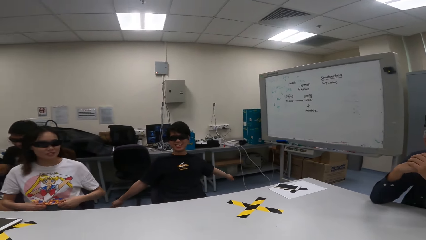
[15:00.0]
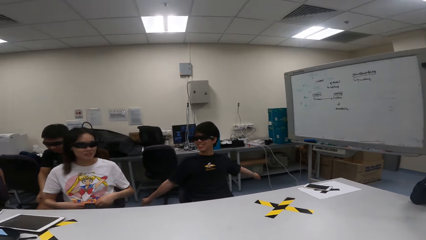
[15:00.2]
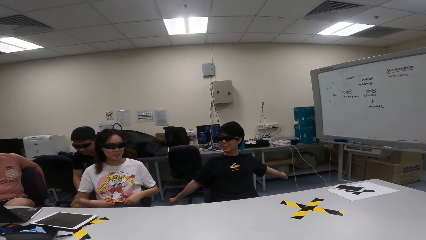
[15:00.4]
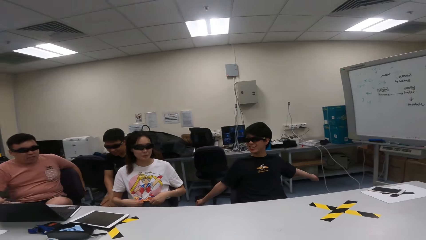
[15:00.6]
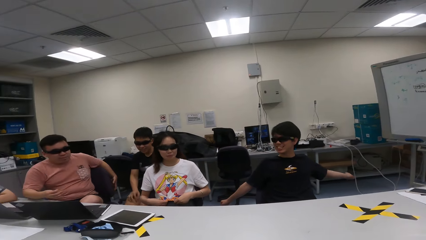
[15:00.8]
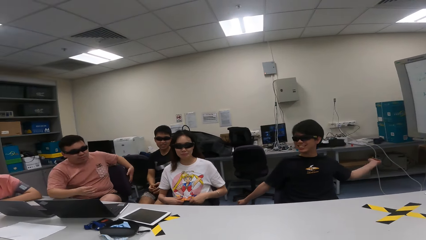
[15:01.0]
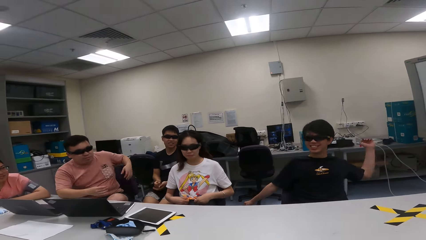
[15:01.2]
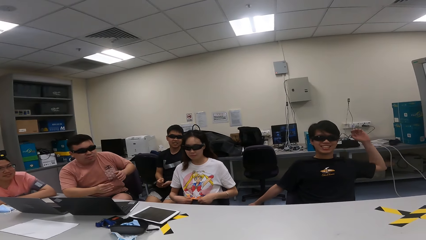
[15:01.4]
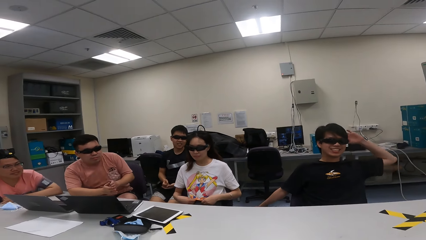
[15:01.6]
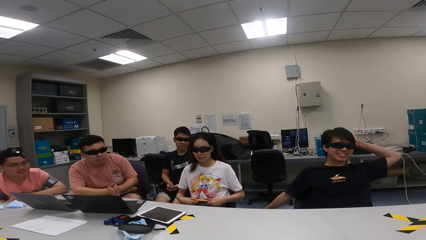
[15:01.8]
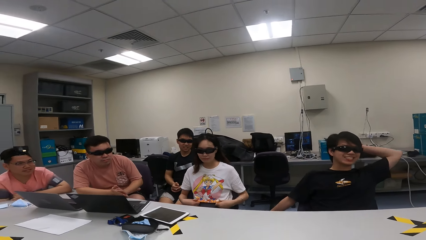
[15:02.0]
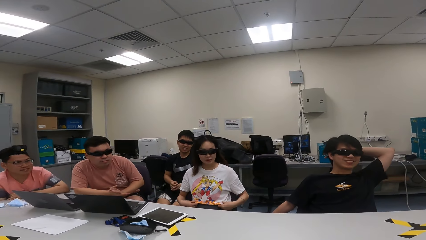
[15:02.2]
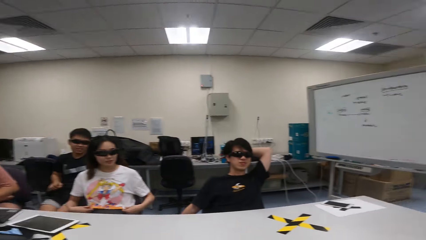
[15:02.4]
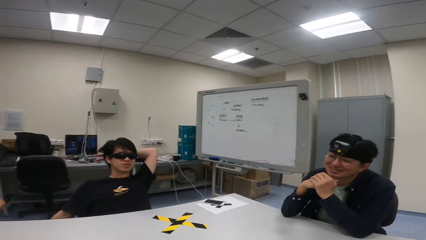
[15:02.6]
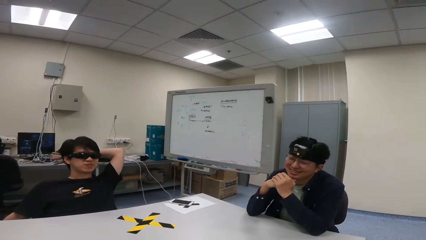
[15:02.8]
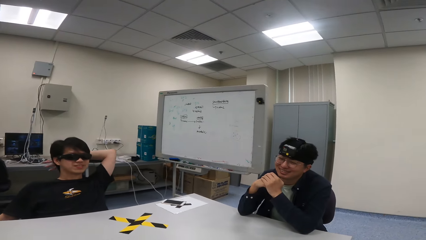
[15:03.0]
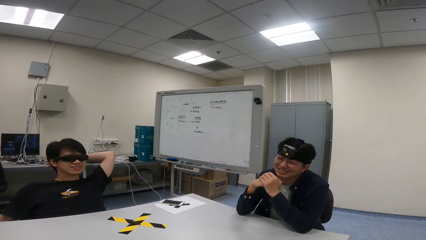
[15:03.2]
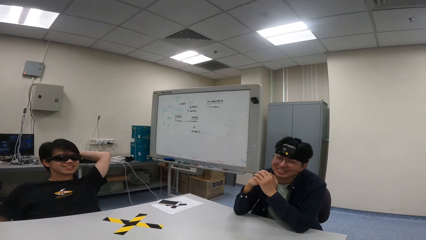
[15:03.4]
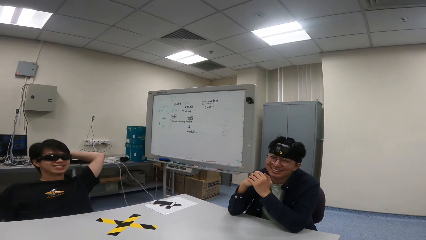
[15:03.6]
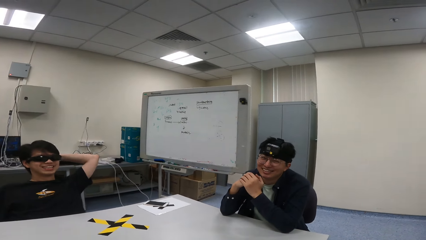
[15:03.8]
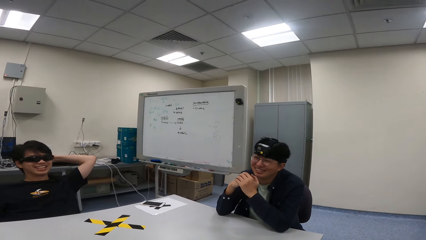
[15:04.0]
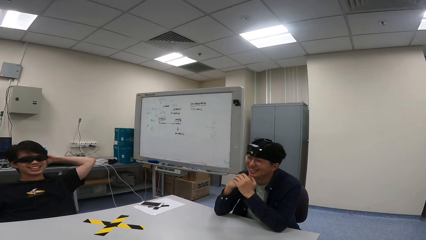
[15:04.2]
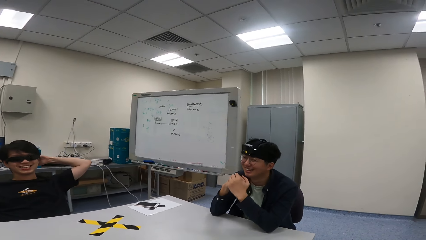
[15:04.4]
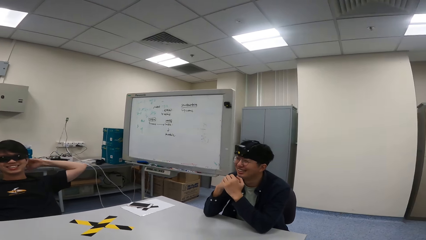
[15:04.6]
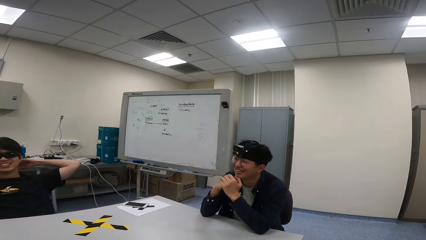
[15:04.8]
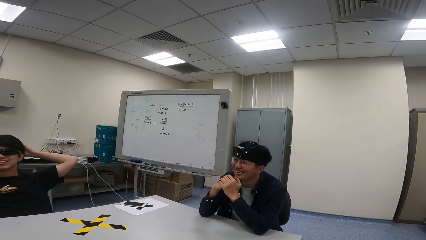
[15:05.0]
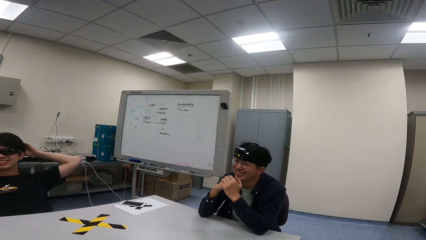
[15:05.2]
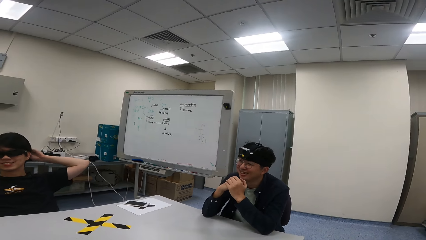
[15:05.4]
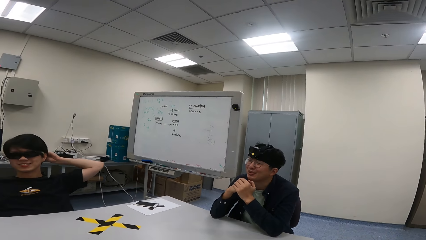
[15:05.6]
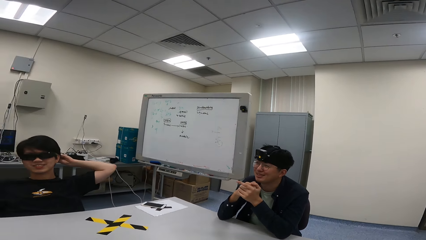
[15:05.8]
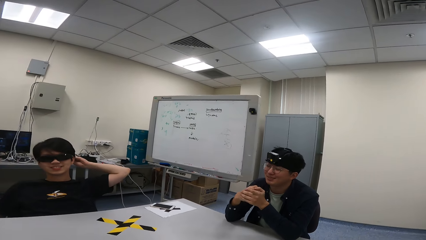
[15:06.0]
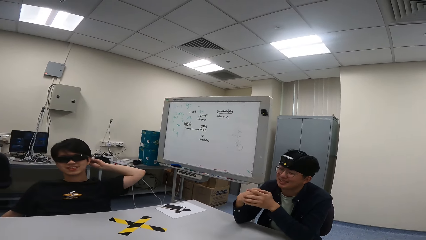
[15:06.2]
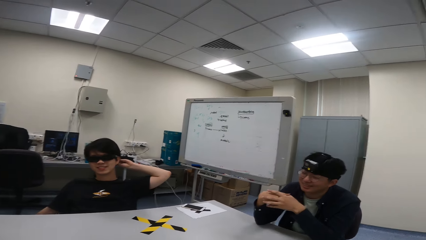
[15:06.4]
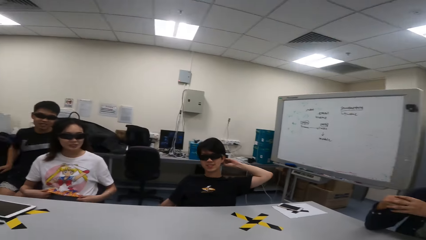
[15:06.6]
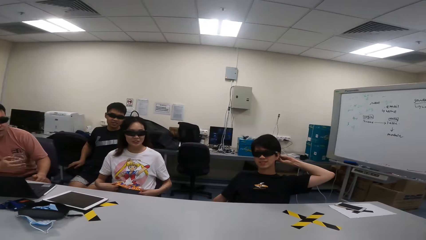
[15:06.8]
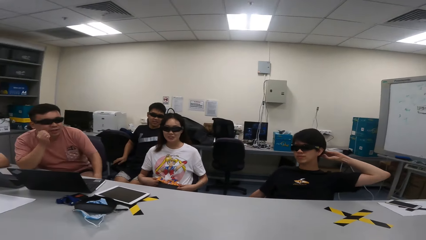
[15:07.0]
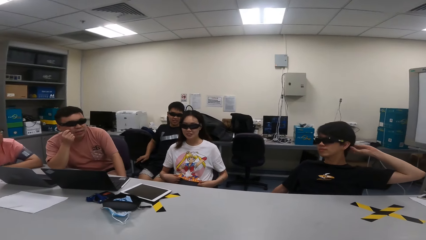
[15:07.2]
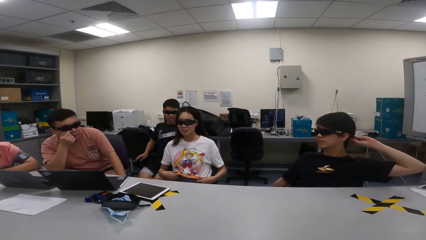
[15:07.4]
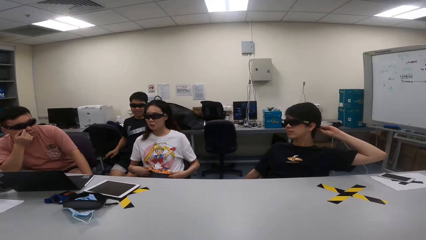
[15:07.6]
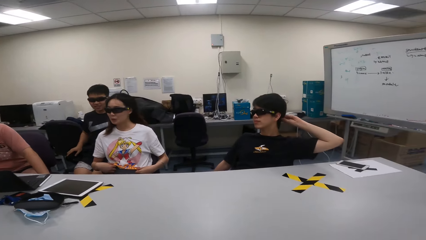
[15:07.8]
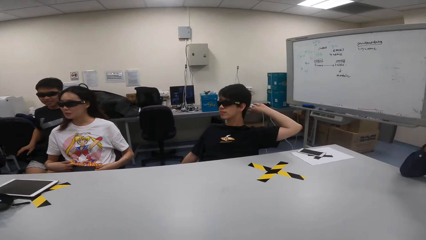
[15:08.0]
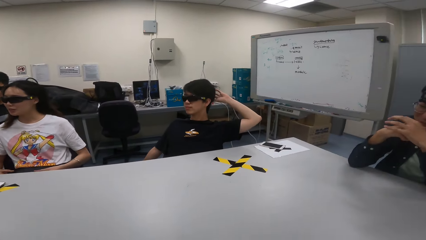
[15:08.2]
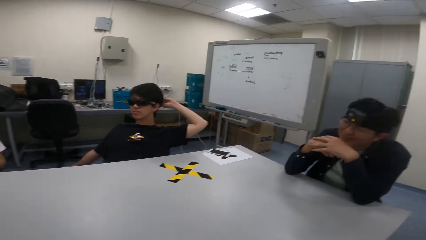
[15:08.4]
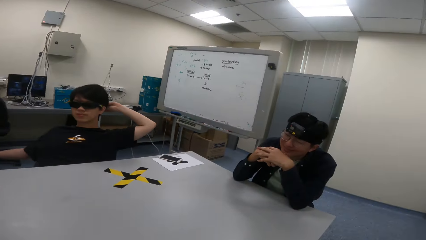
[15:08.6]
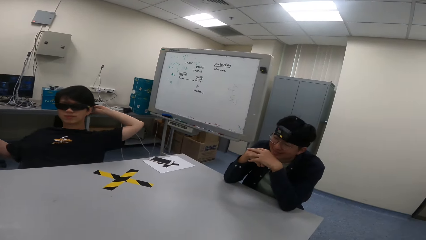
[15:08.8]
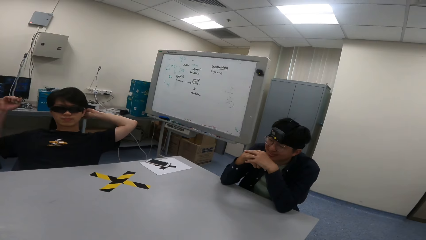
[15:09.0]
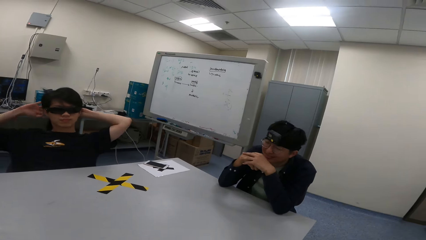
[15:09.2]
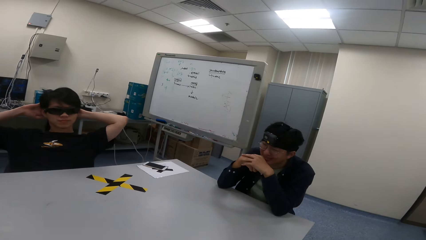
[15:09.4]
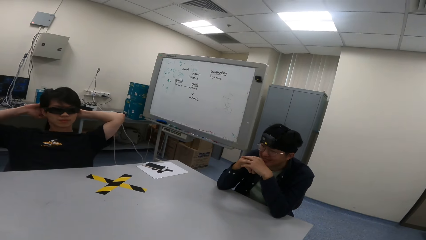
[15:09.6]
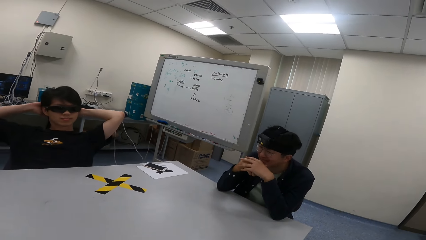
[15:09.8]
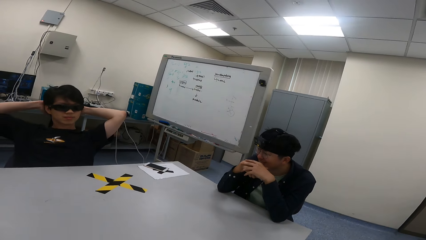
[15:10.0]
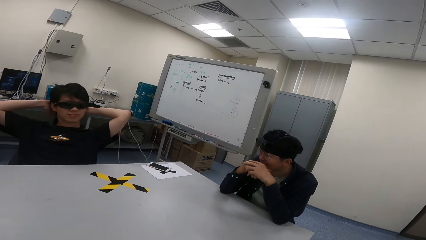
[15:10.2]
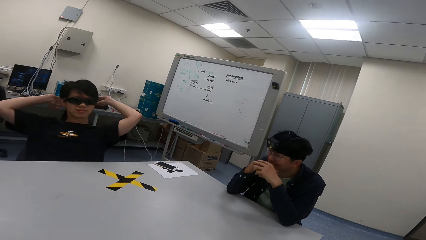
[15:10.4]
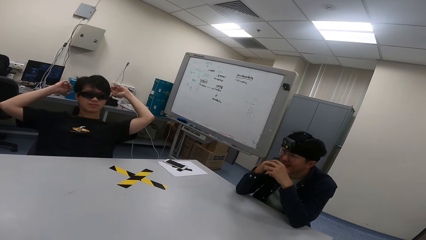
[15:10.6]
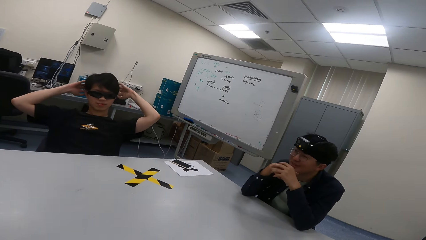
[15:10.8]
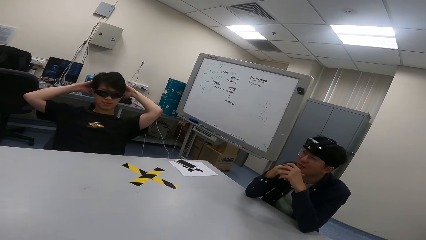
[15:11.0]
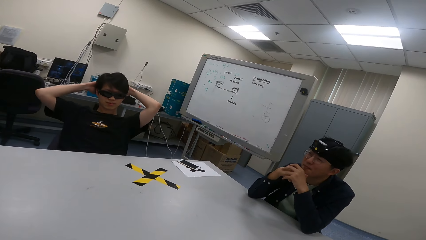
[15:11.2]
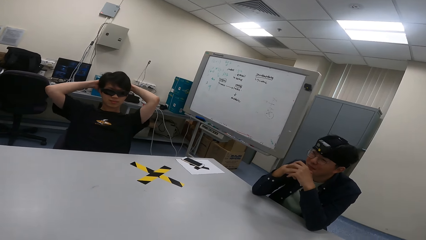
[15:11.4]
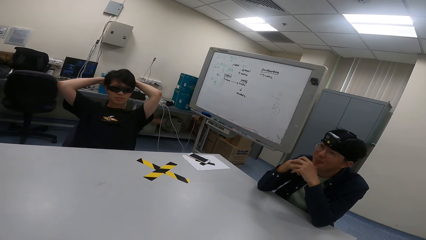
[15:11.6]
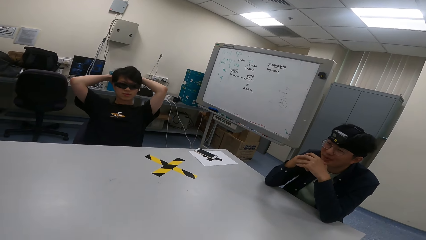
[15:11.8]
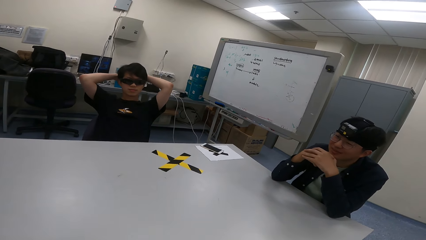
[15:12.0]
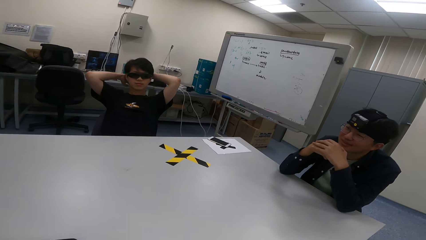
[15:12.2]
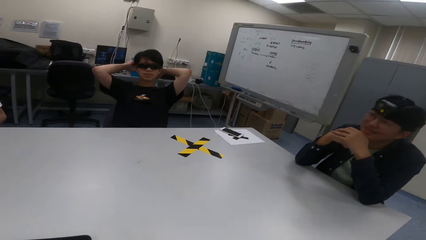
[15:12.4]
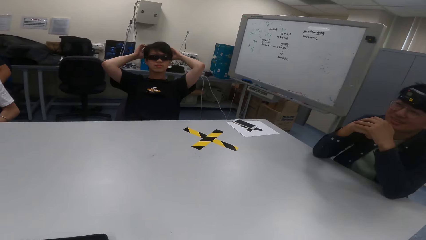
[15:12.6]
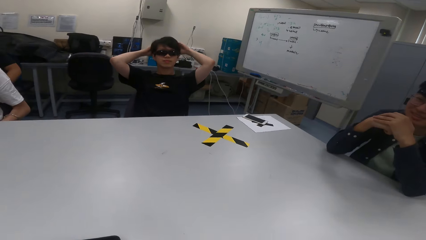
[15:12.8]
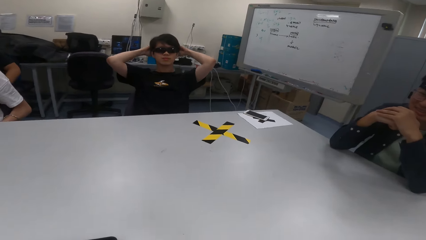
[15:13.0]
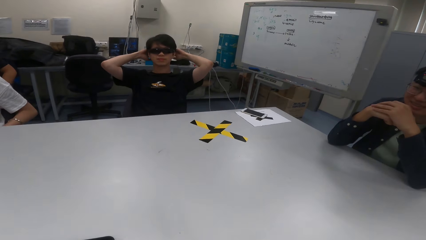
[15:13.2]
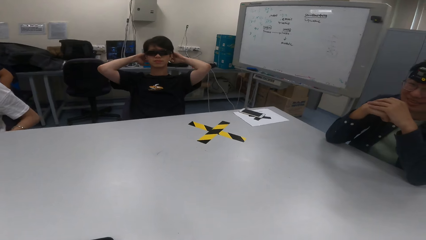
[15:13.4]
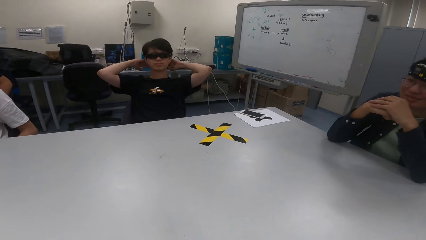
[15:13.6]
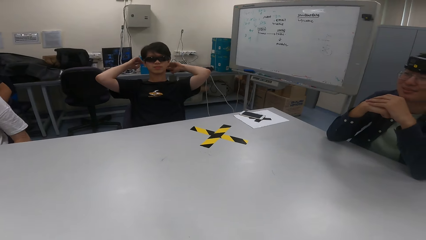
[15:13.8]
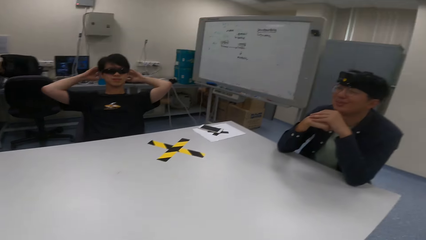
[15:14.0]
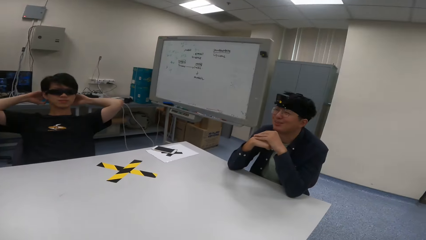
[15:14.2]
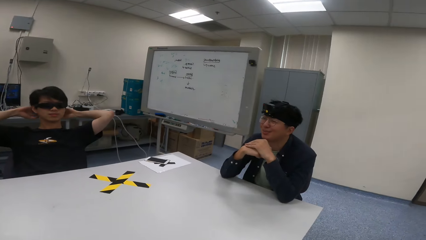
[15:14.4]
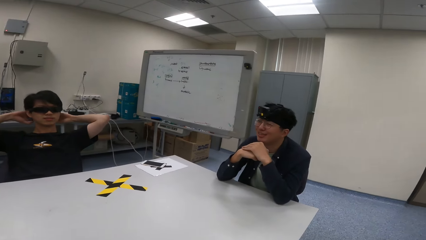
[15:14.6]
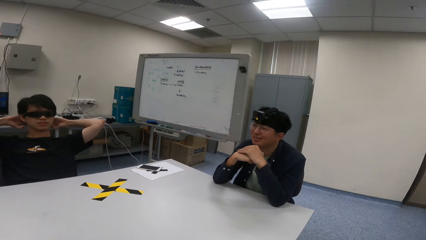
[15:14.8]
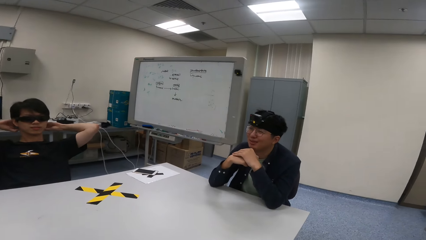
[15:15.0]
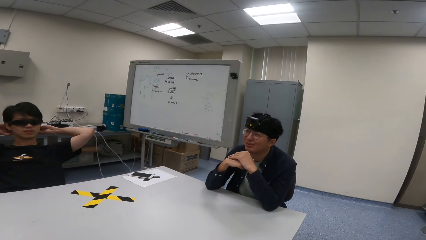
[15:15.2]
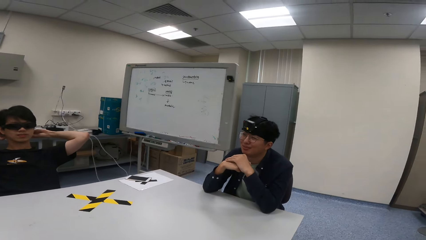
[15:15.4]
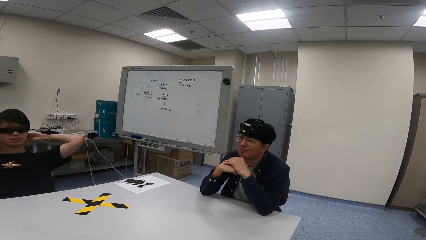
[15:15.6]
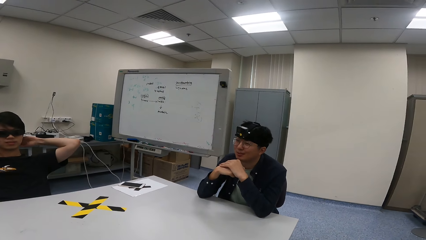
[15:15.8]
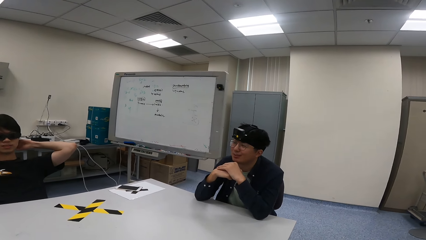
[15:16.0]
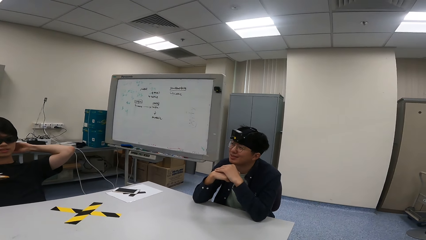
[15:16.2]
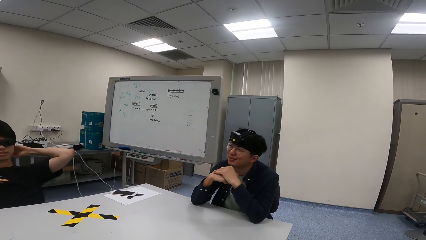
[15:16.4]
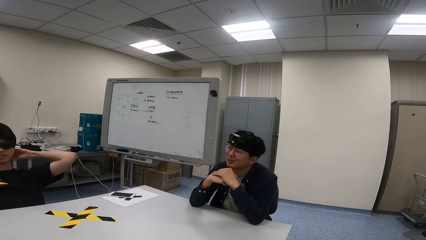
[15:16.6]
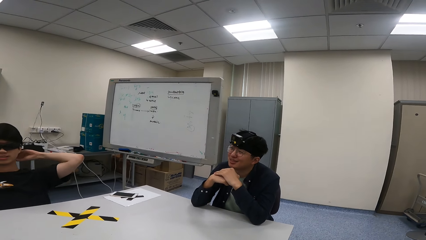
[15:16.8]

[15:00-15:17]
A person stretches the arms and straightens the hair. Another person touches the face. The first person straightens the hair.
